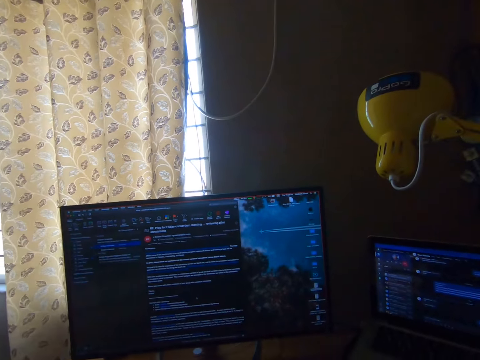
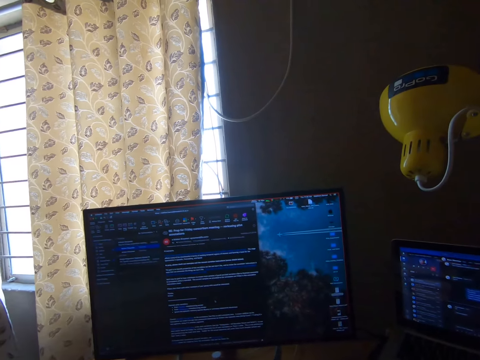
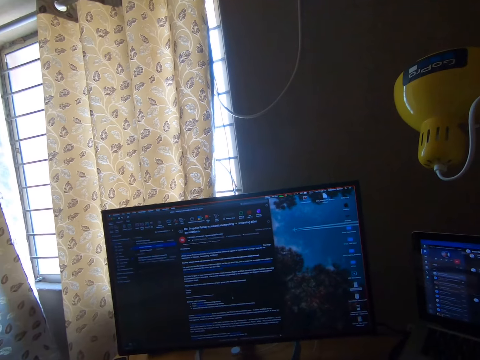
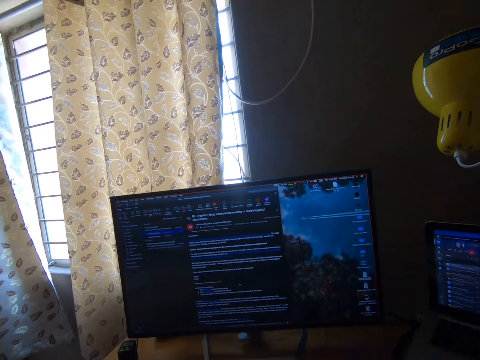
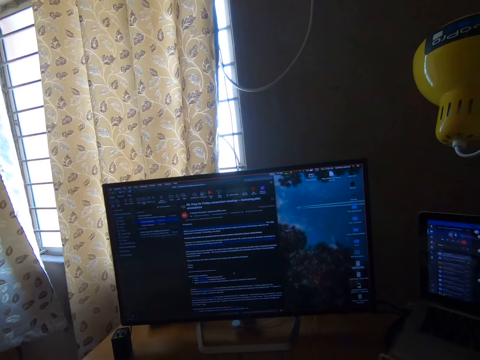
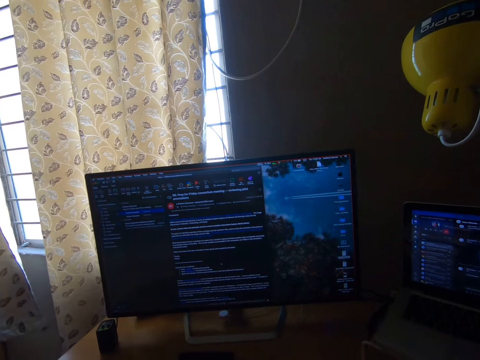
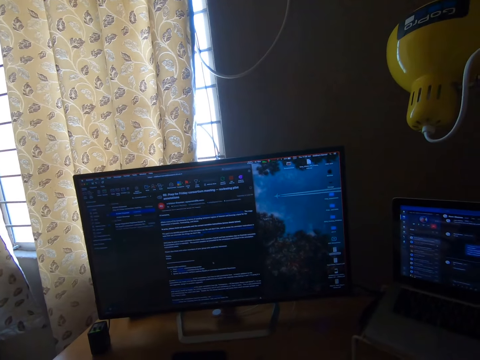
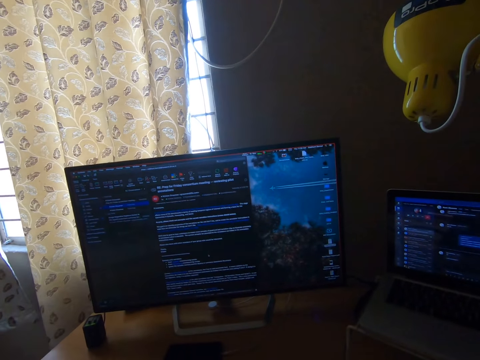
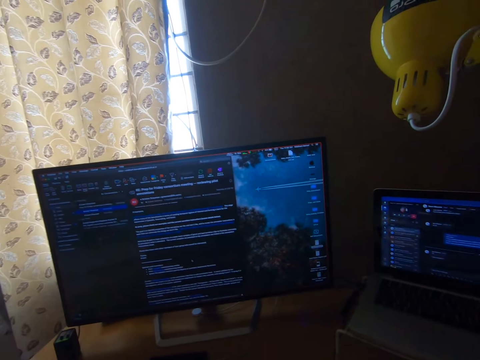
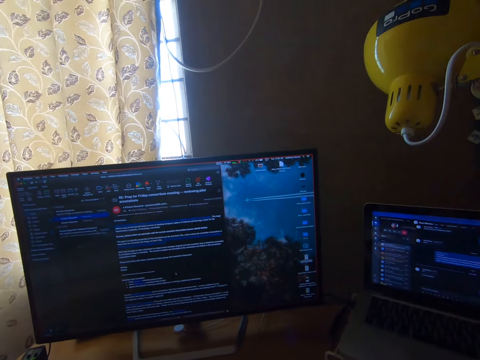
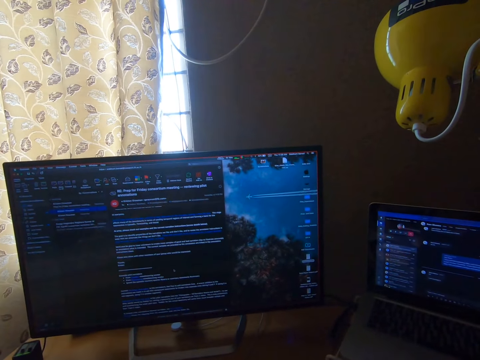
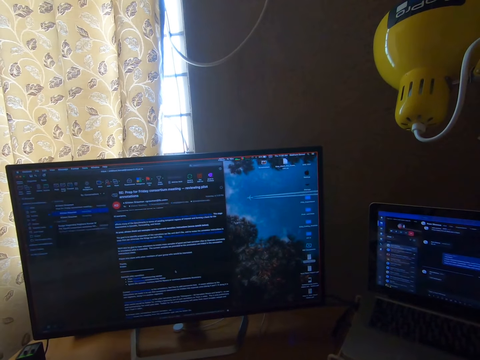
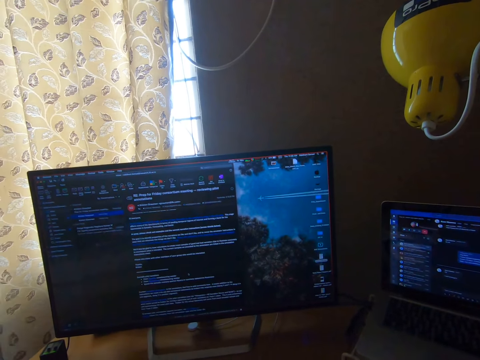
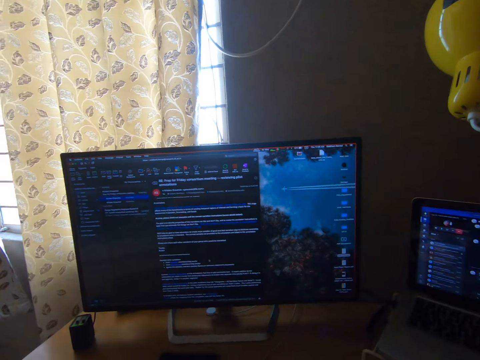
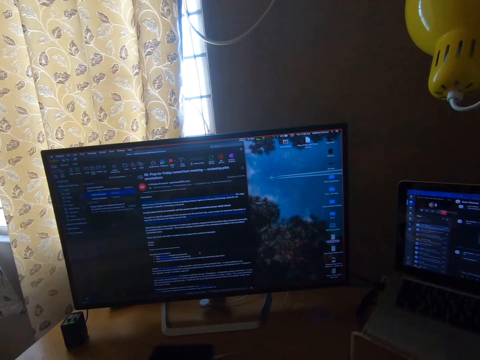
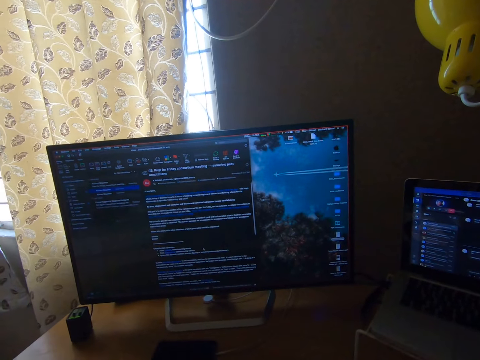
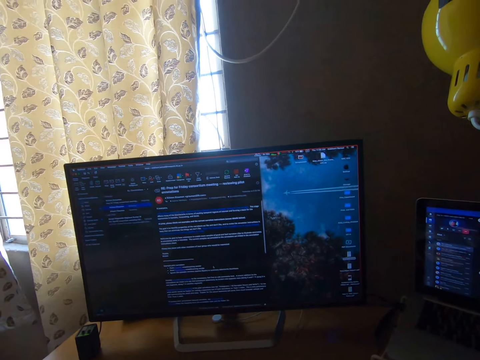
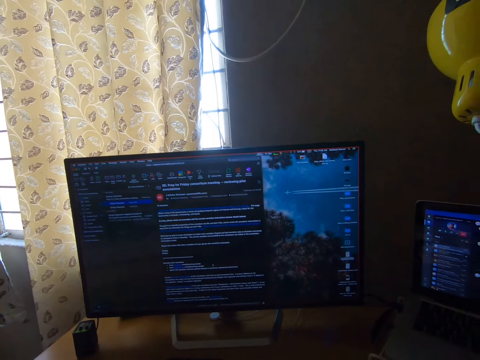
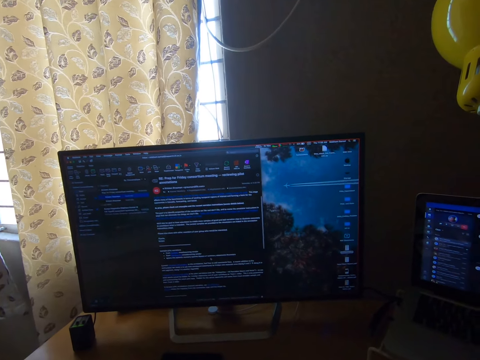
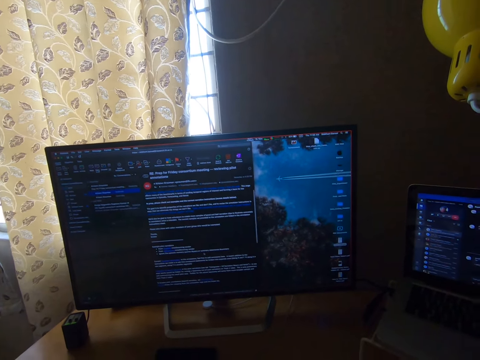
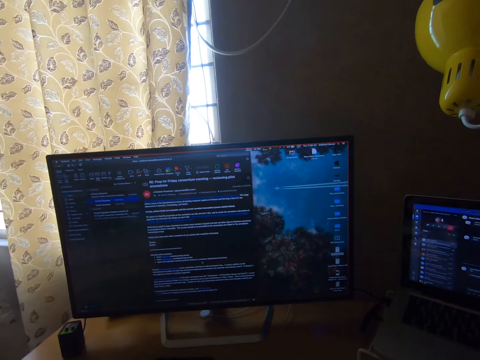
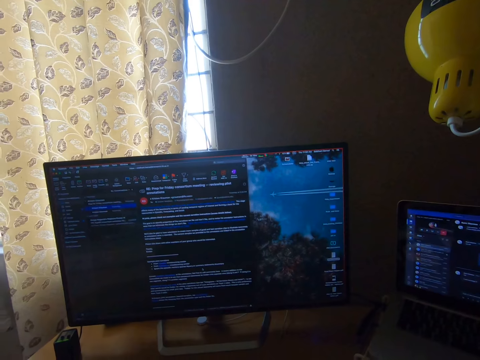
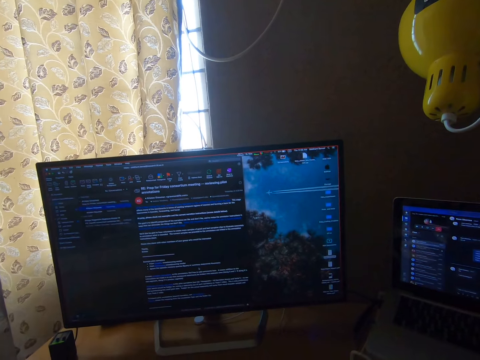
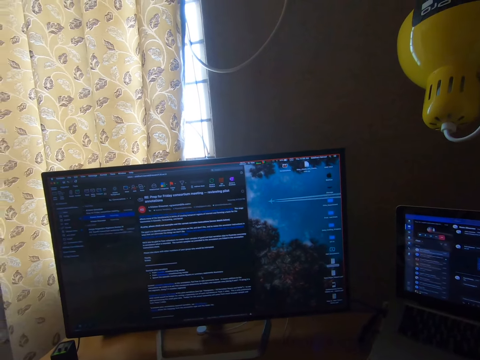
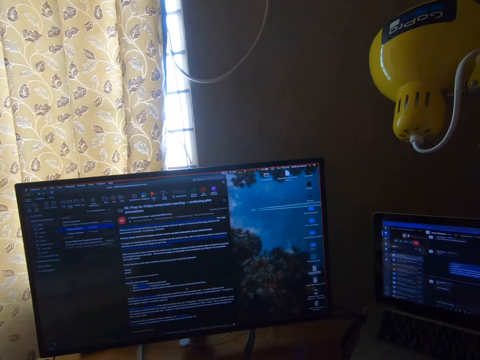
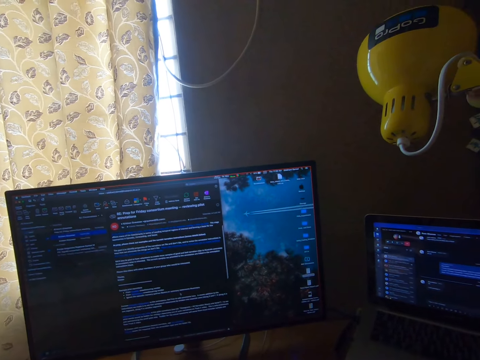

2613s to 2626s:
The camera wearer talks with a man on a call.

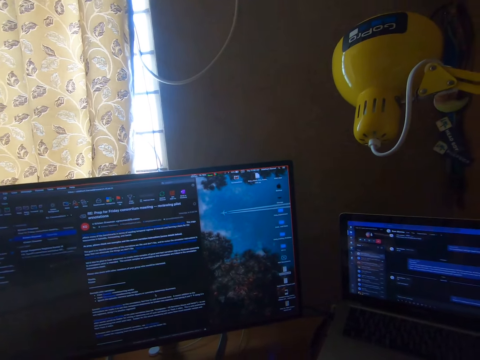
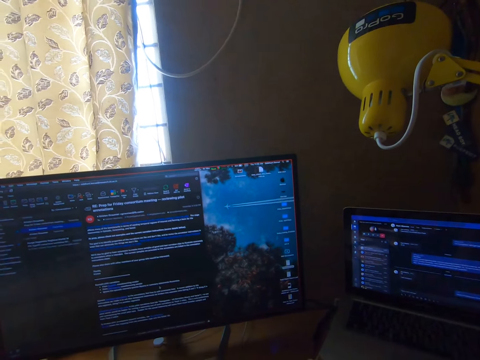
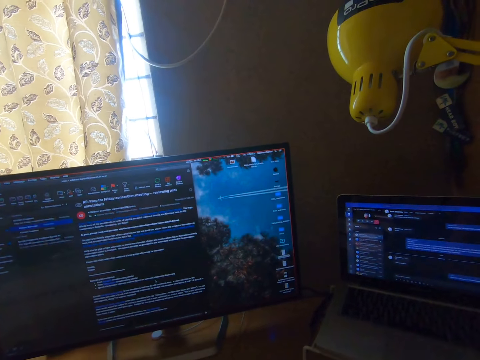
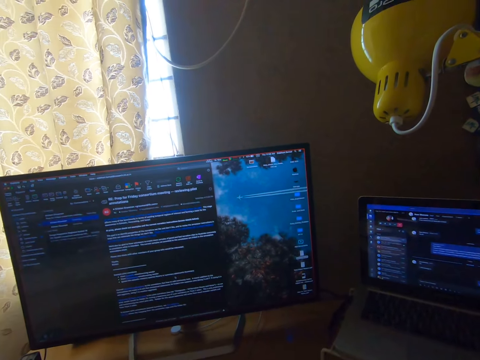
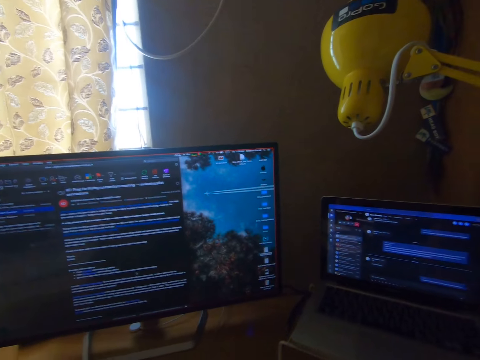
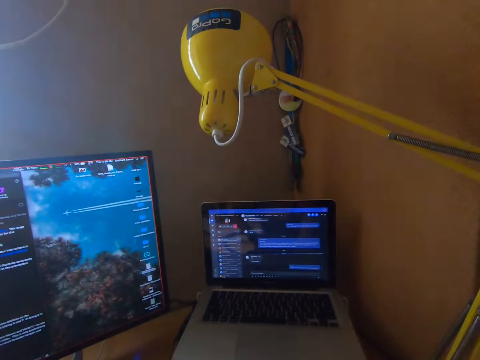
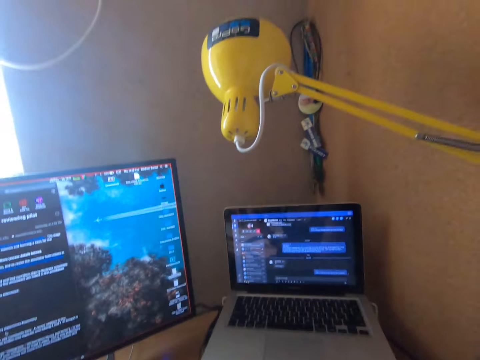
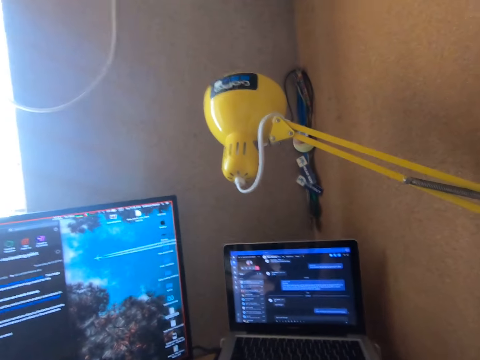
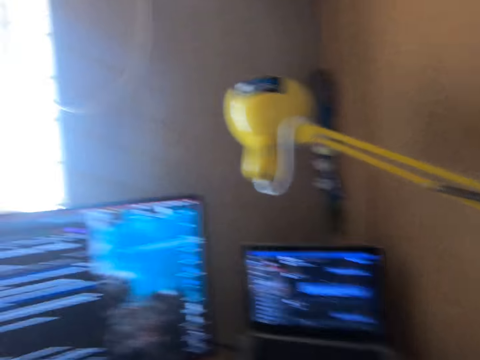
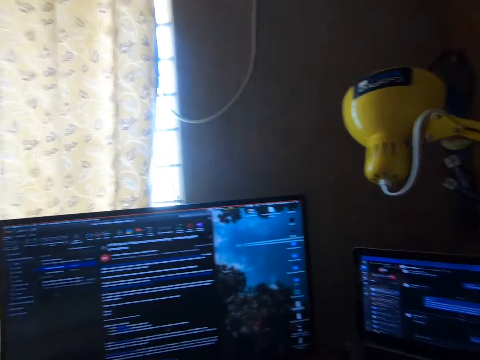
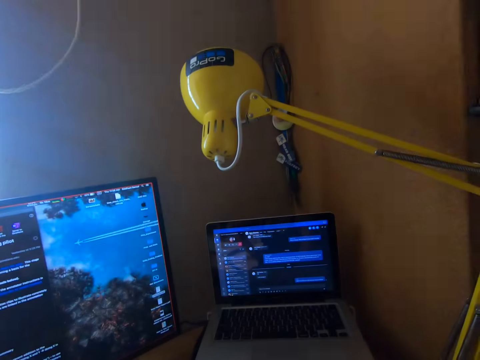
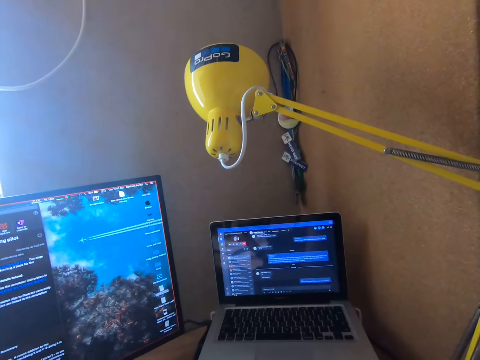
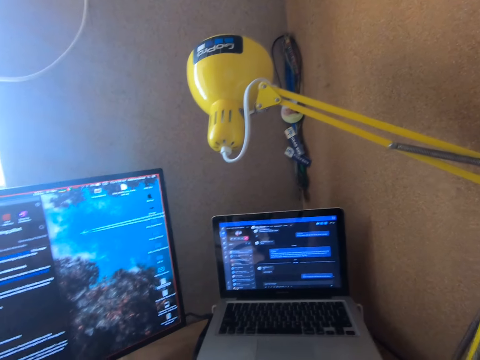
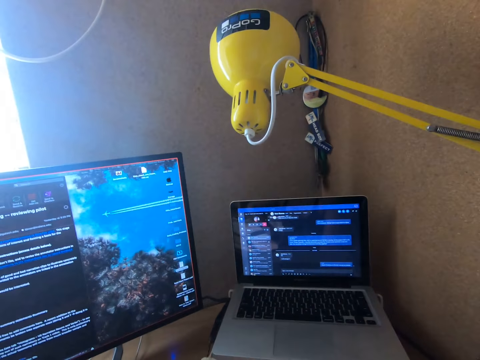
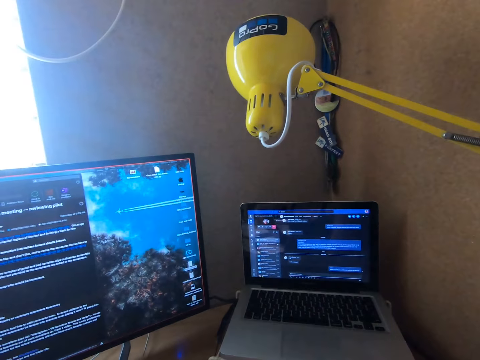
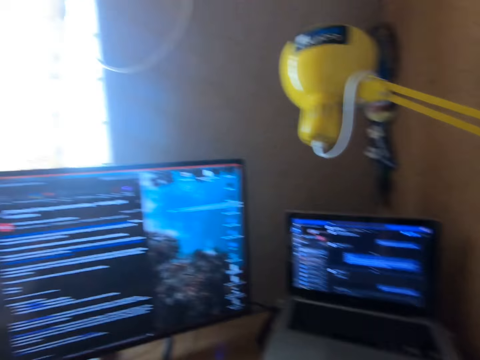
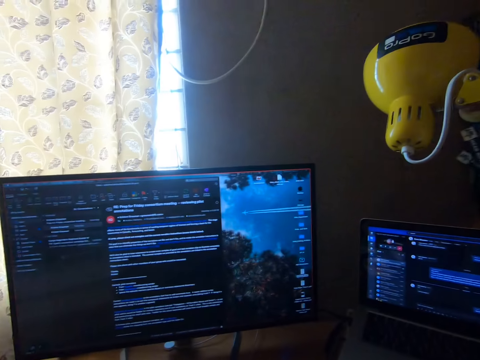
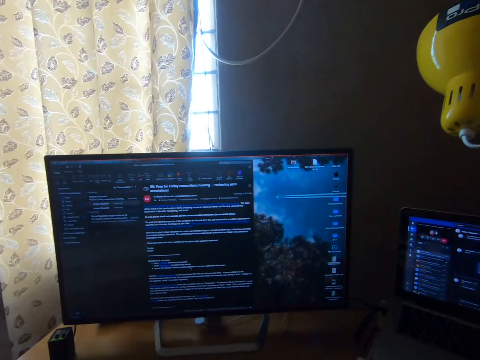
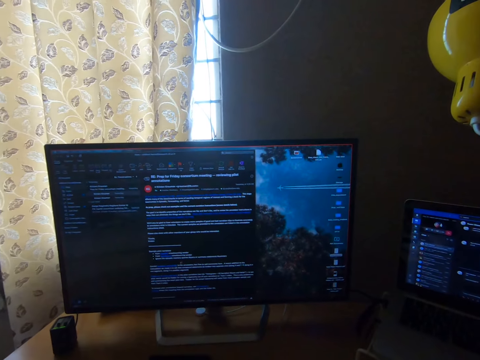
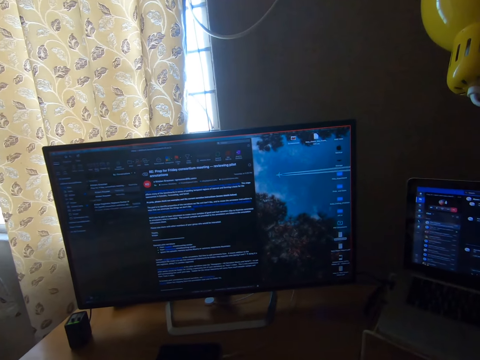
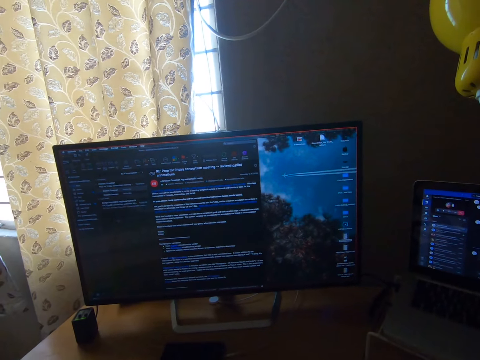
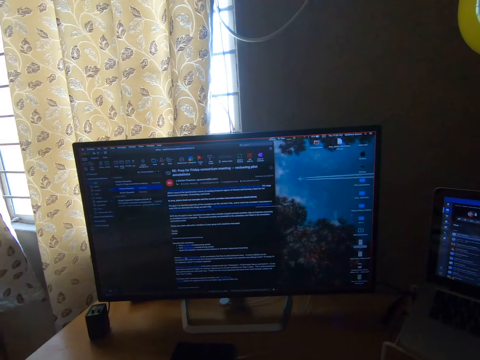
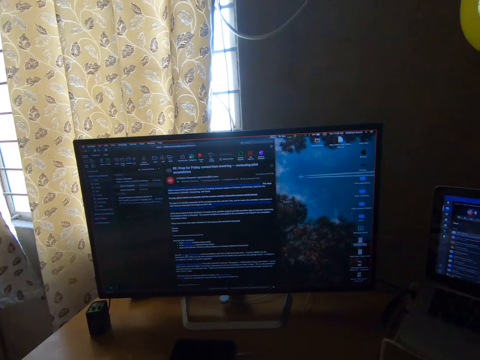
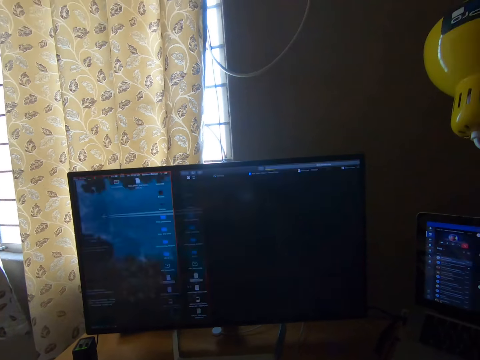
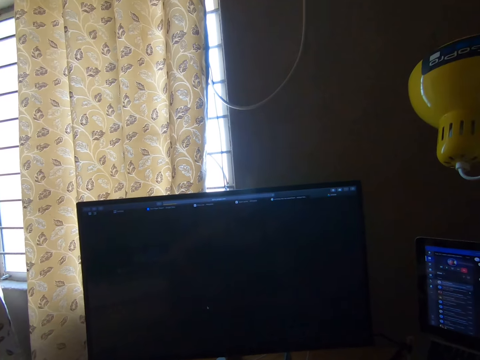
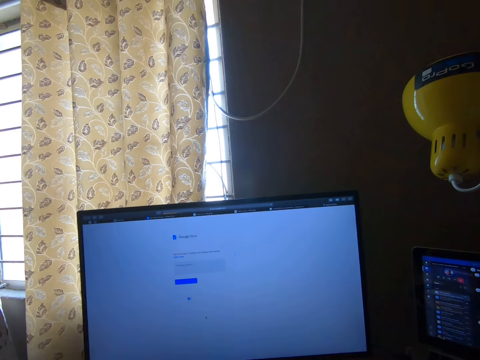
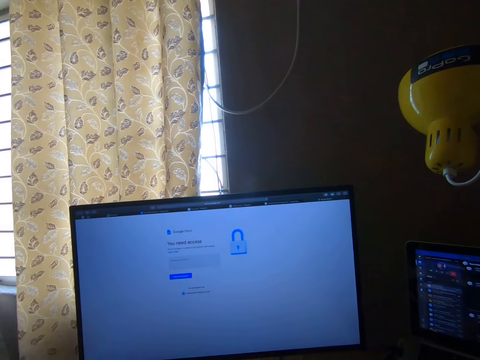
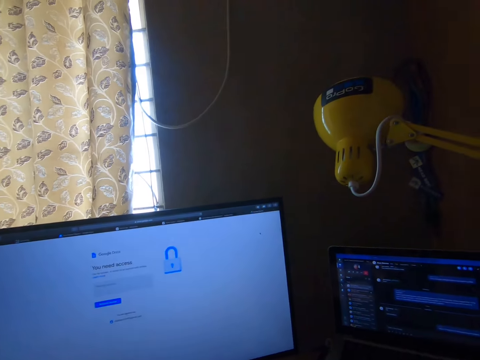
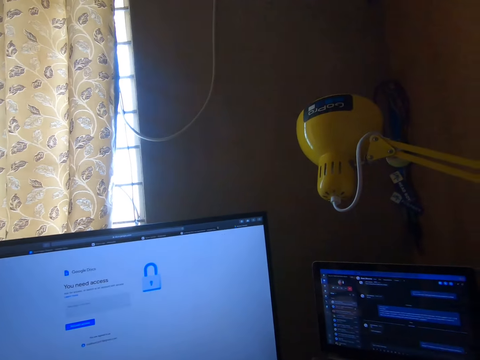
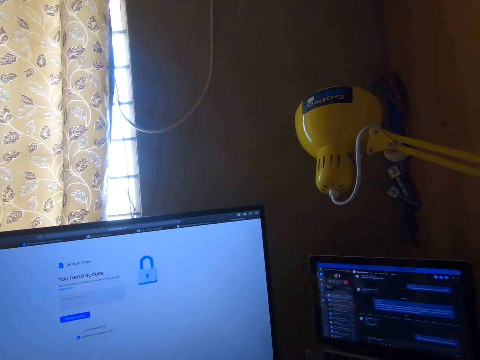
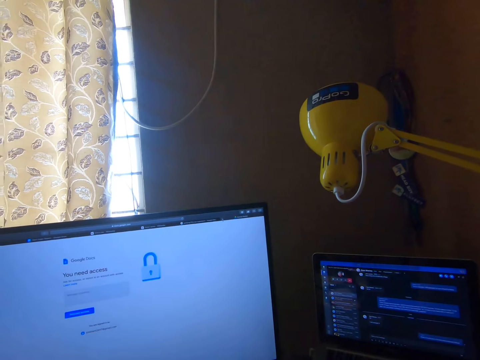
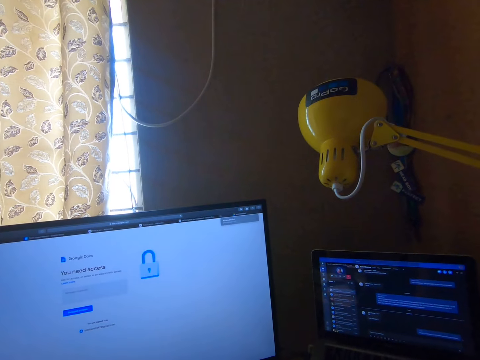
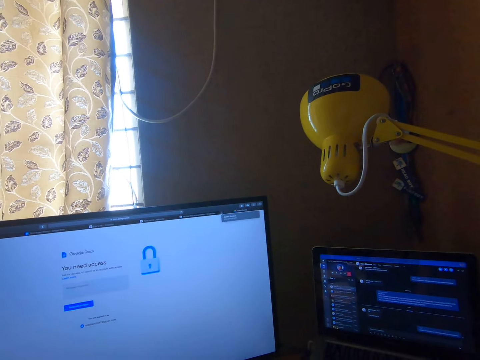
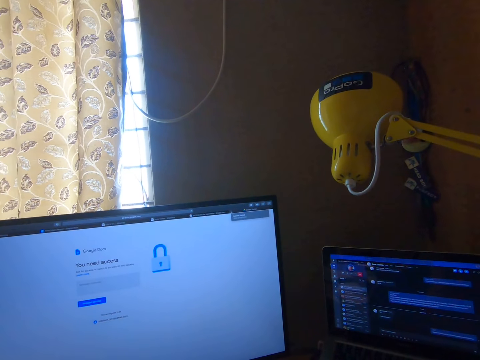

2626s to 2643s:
The camera wearer looks at the laptop. They look at the computer.
